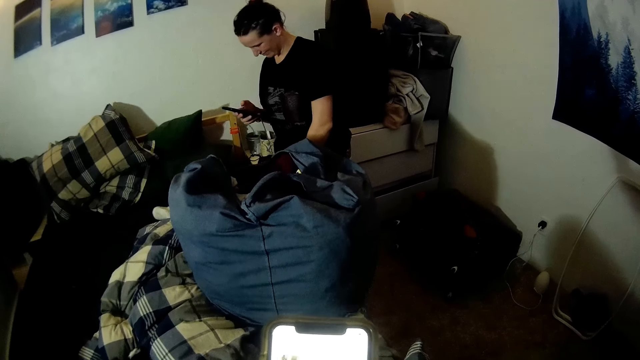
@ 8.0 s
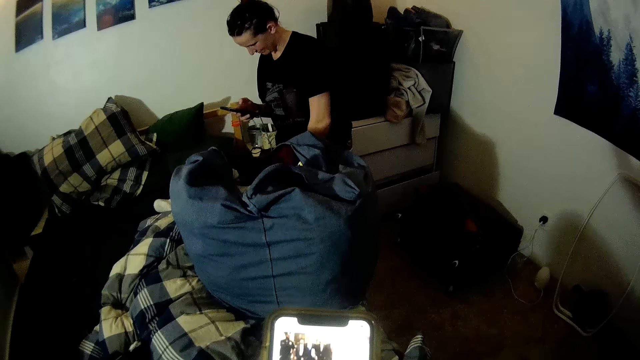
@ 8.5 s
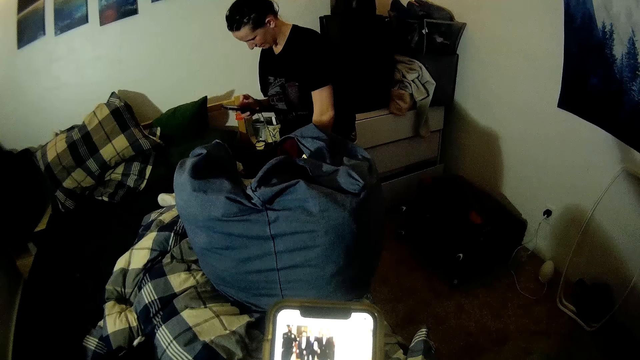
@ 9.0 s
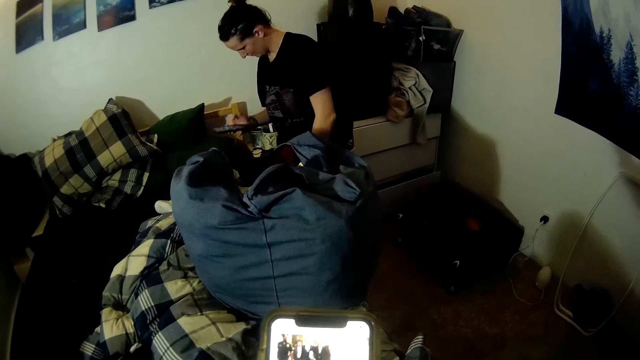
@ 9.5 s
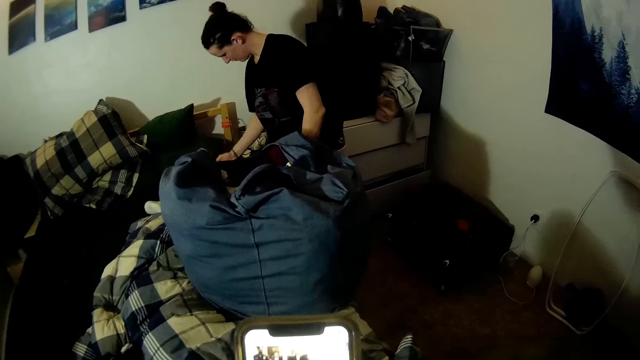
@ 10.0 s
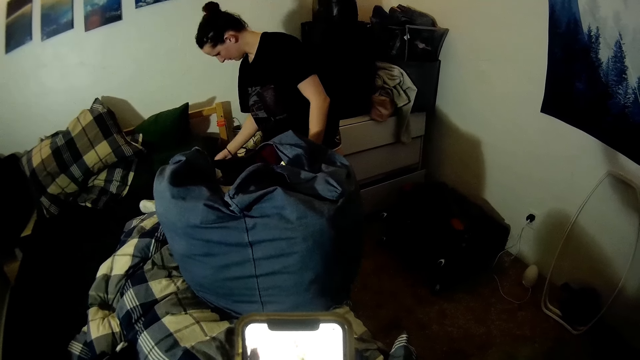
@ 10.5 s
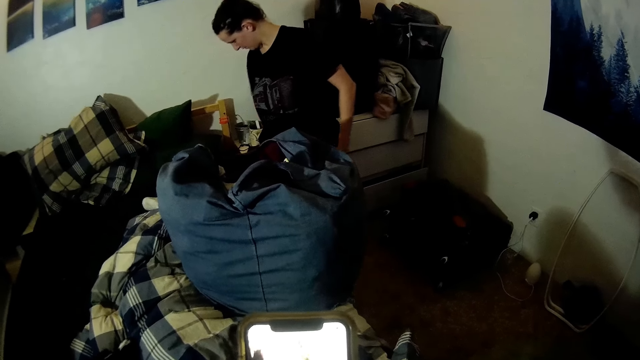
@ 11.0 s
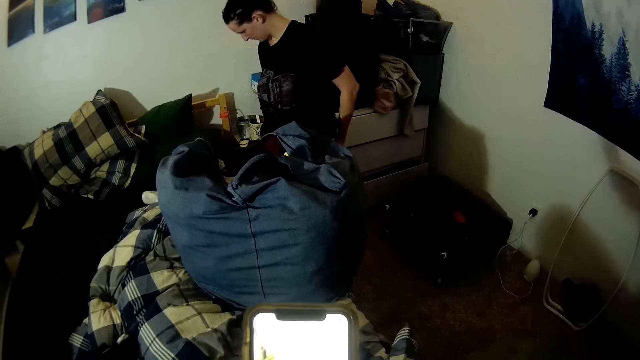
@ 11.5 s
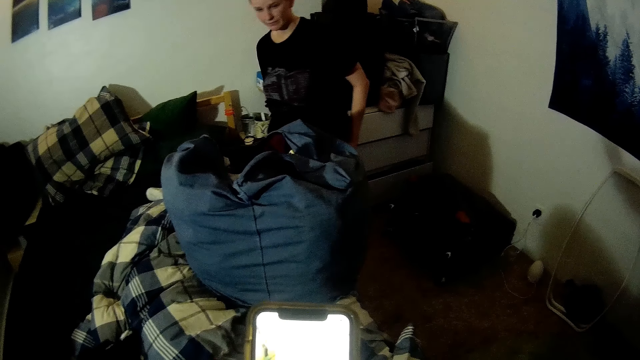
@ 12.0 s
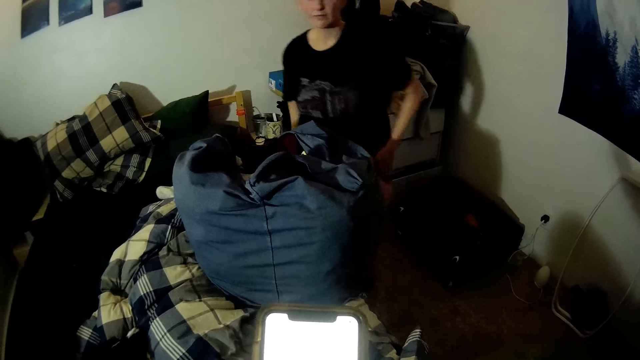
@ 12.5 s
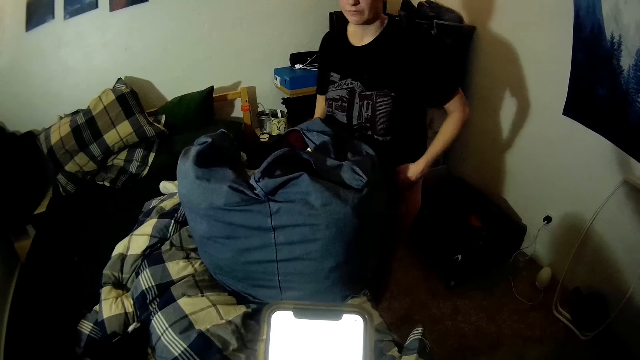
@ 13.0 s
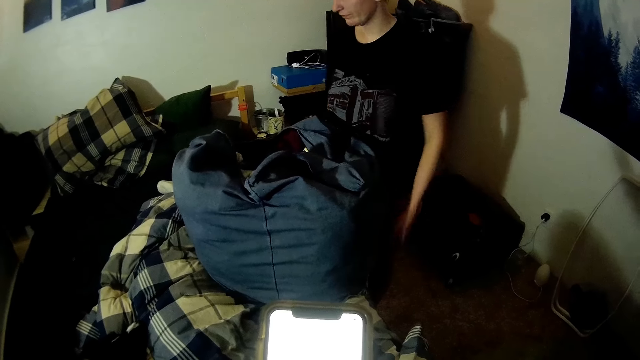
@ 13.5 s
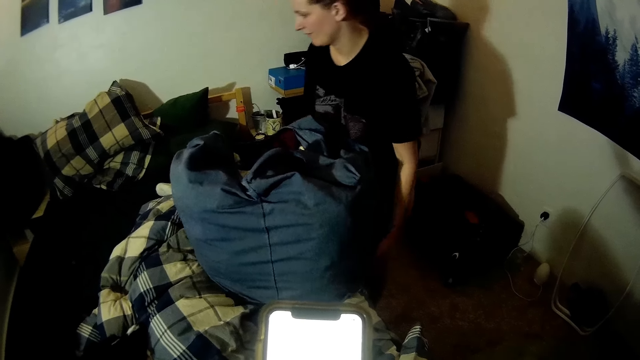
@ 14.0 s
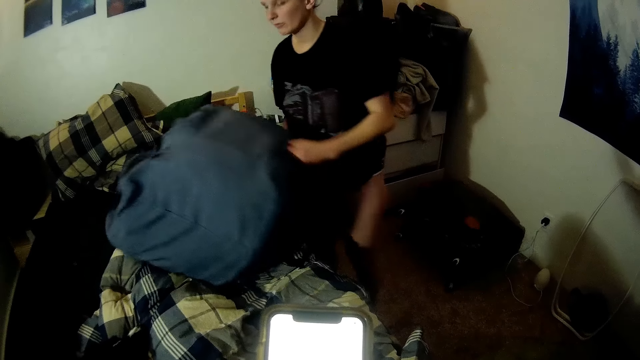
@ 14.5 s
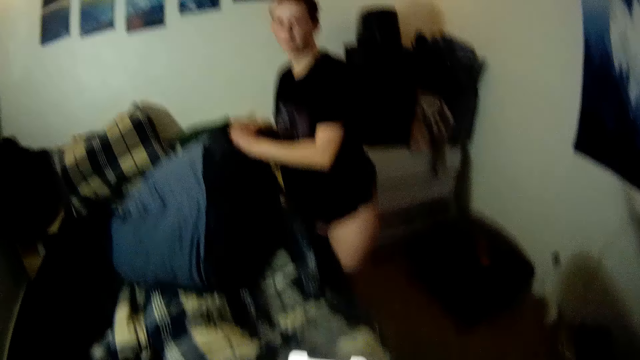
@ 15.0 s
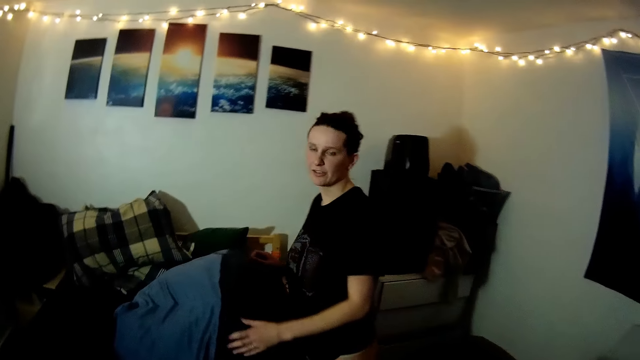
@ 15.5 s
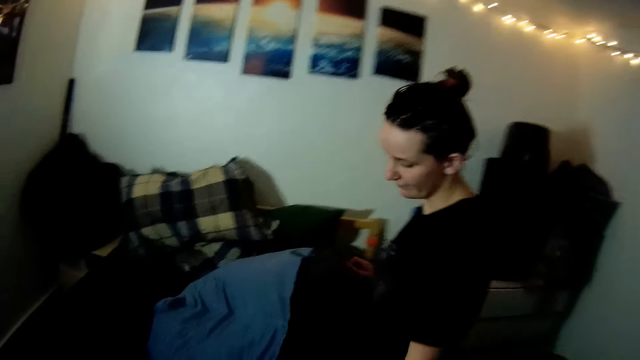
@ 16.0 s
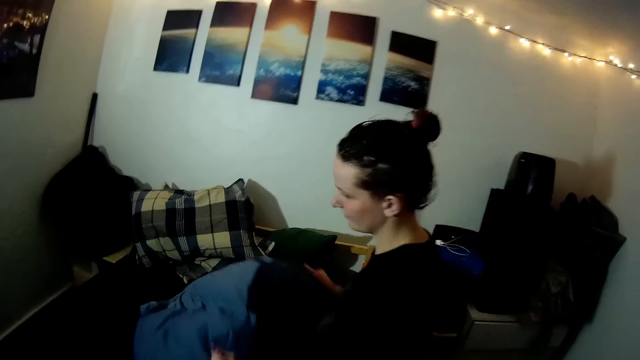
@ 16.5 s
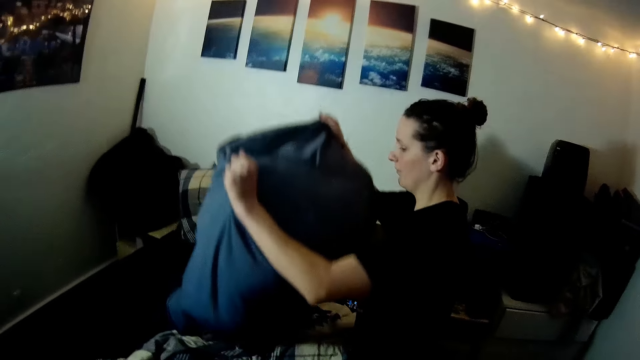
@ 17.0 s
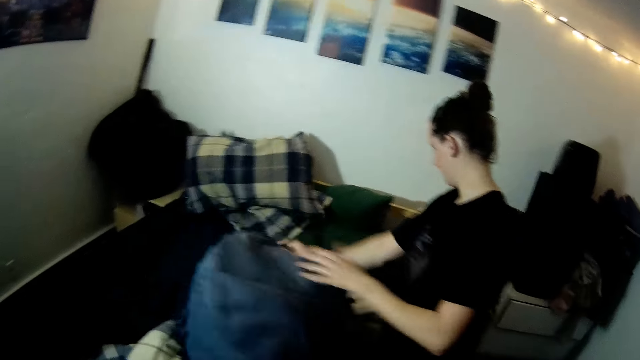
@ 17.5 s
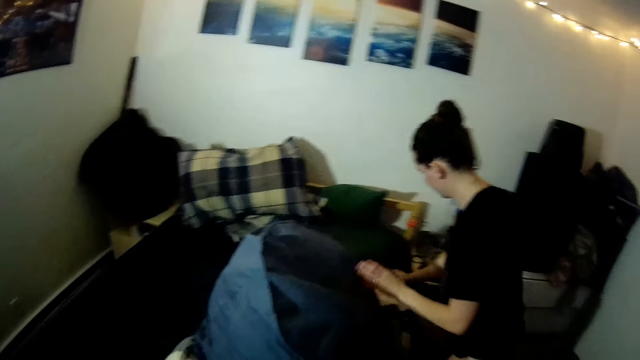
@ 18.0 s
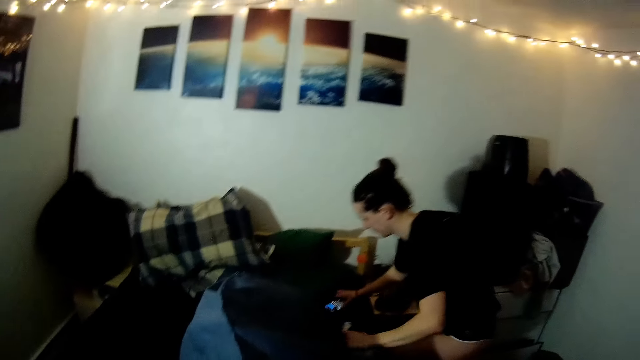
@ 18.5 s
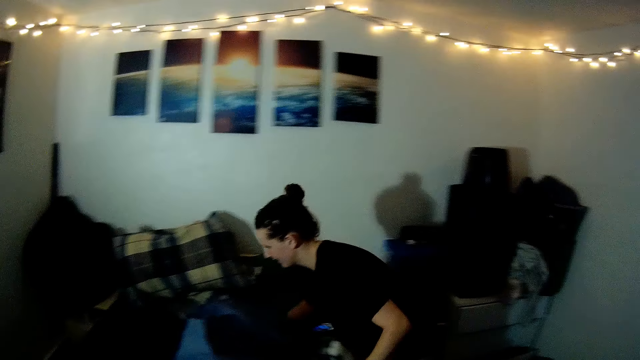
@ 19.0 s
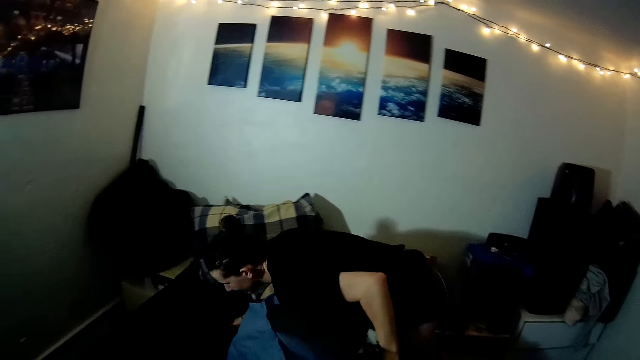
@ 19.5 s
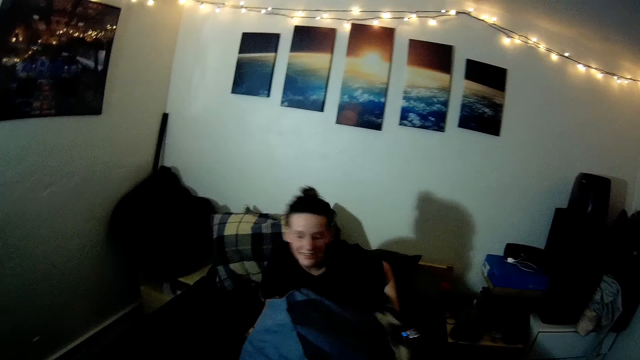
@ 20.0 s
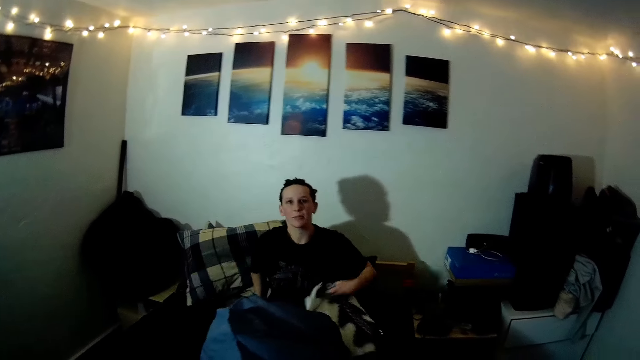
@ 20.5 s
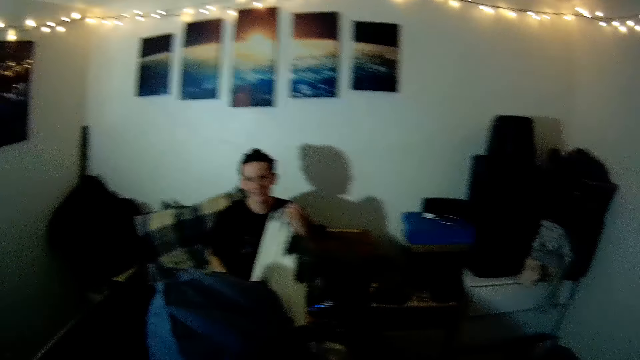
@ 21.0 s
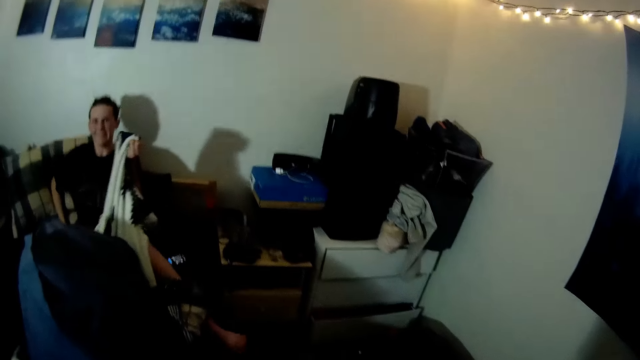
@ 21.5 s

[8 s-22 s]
A lady puts the phone on the bed and pushes the bag. The lady pours the clothes from the bag on the bed. The lady moves the phone aside. The lady sits on the bed.

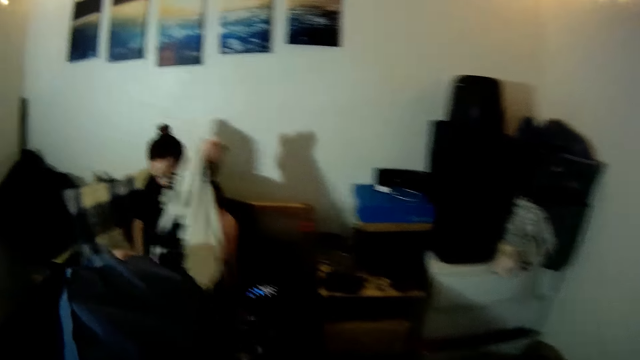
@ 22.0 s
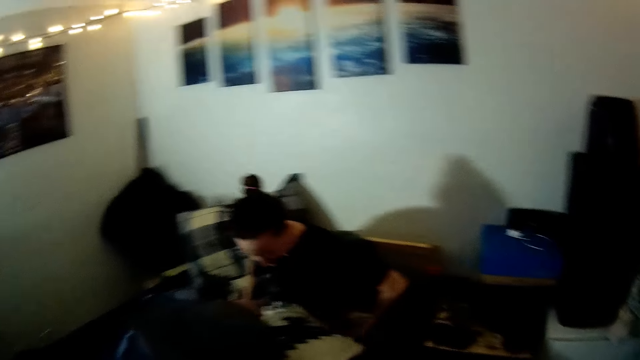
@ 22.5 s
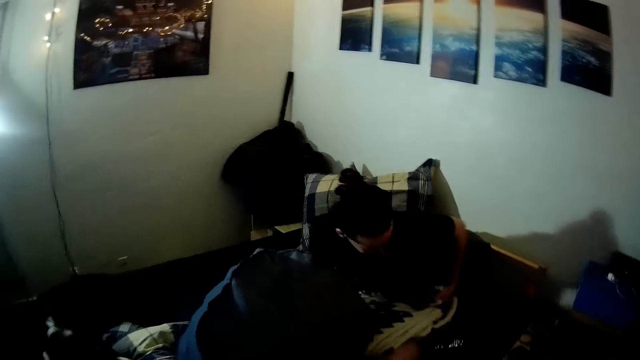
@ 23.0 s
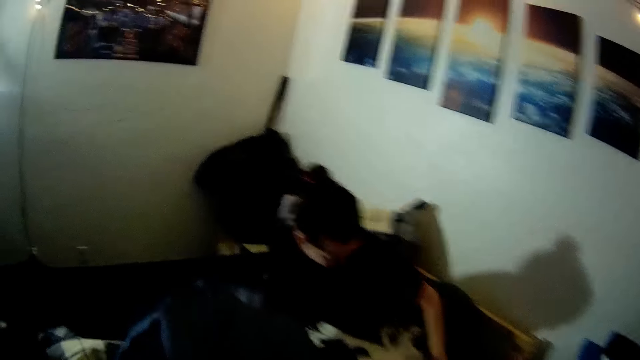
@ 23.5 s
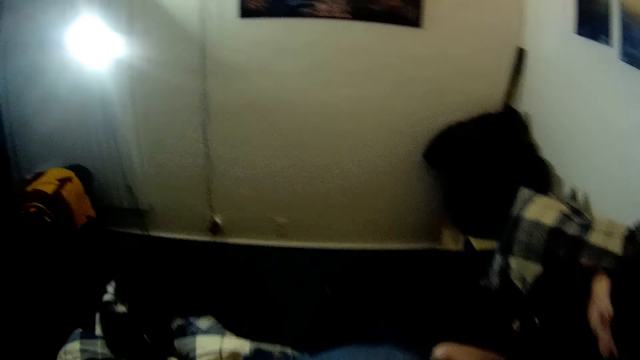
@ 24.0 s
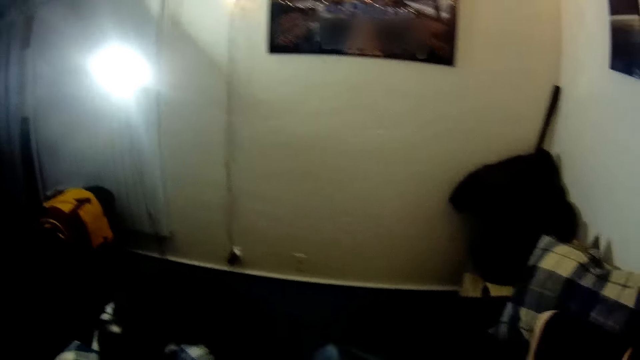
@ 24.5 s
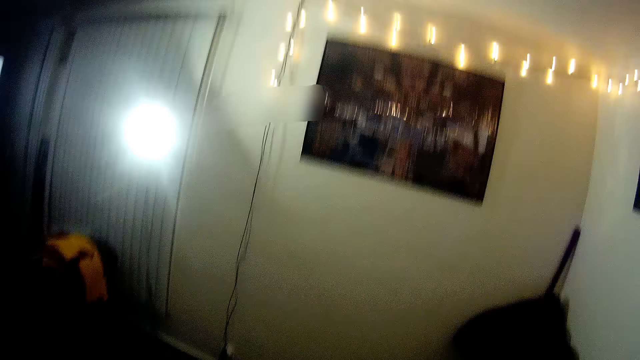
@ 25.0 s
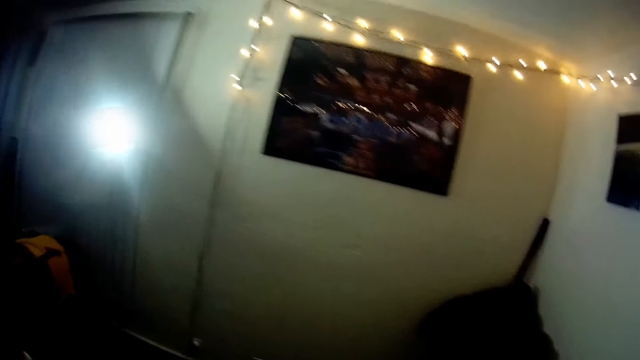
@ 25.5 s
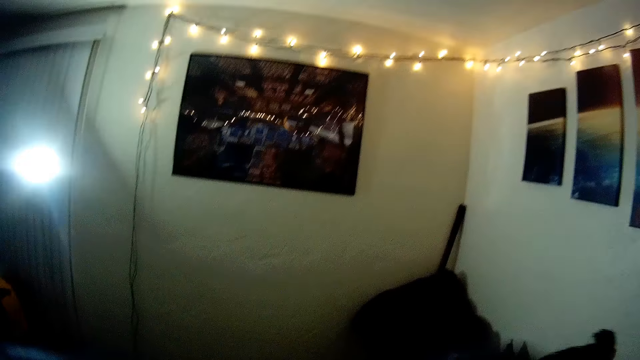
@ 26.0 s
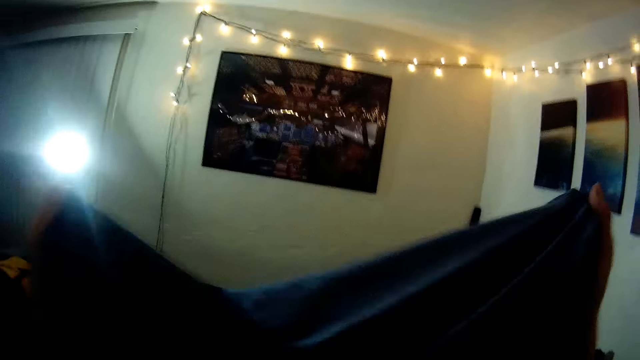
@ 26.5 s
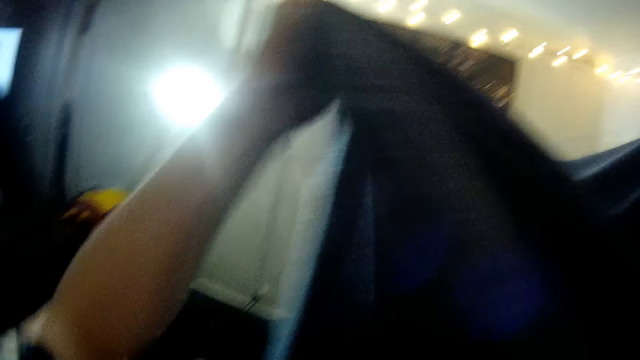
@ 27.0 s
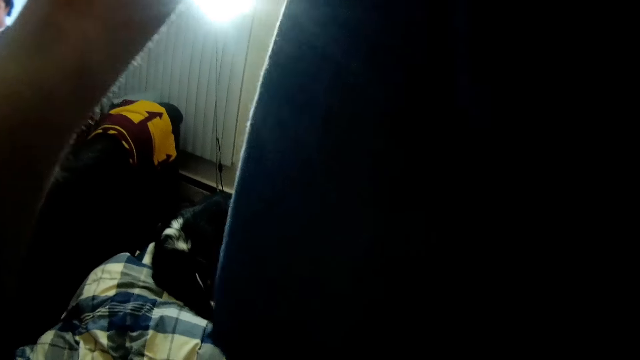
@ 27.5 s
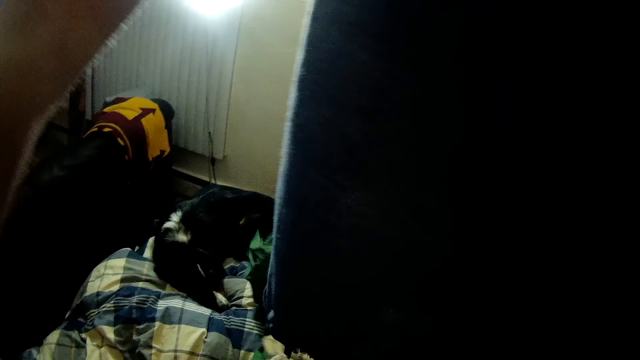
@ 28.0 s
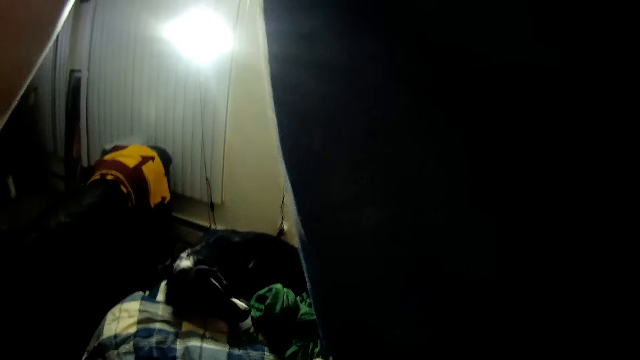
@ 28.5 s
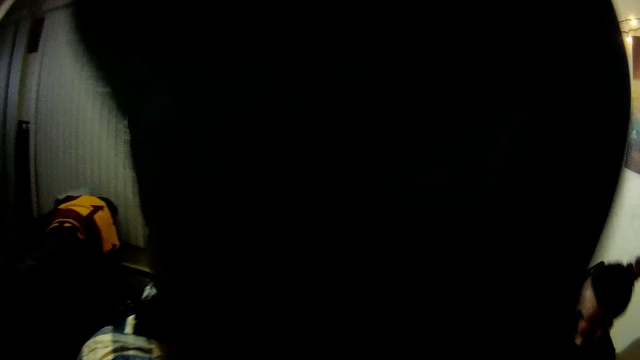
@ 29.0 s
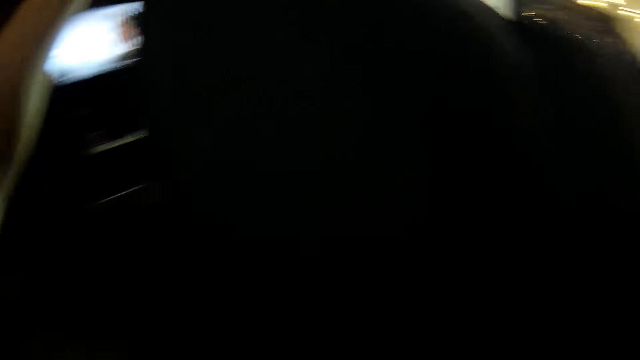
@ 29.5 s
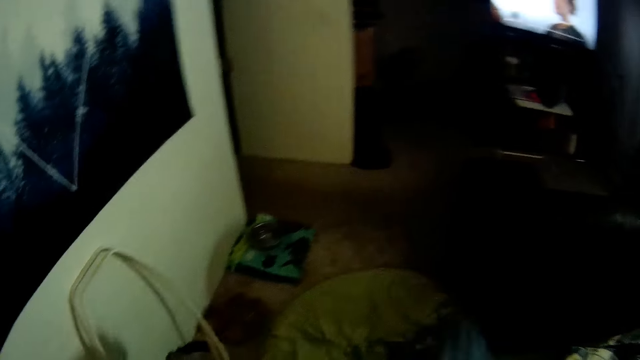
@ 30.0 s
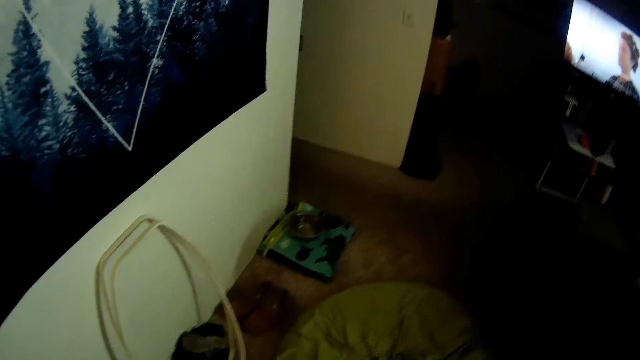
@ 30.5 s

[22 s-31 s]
The camera wearer walks around the room. They hold a cloth. They fold the cloth.
